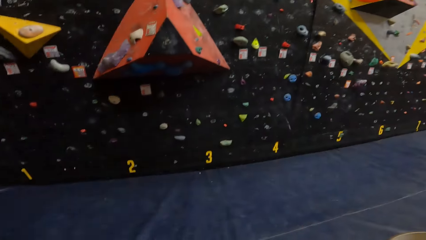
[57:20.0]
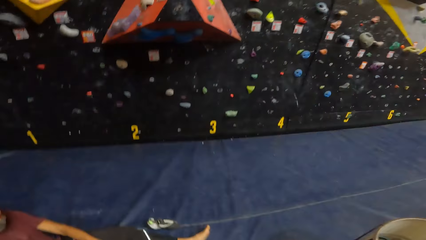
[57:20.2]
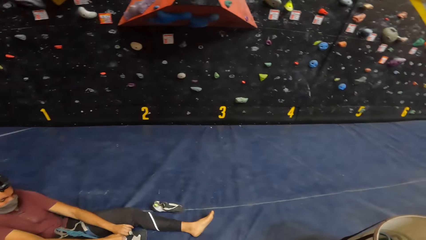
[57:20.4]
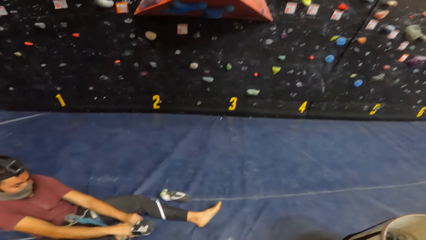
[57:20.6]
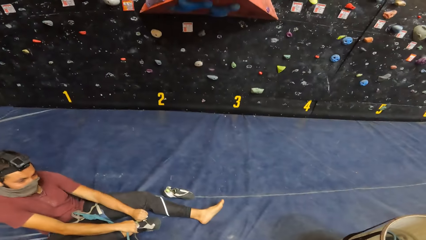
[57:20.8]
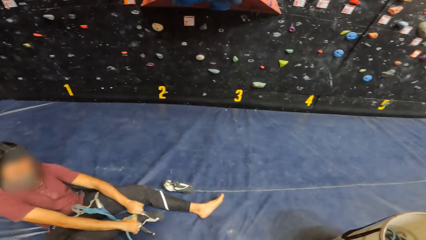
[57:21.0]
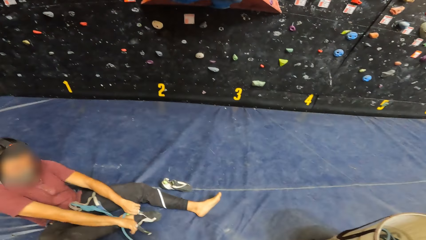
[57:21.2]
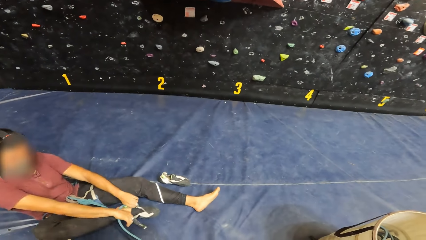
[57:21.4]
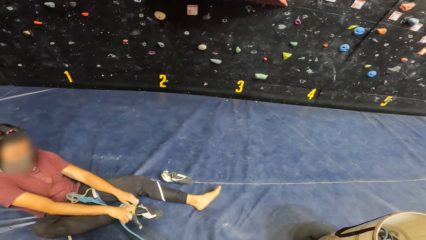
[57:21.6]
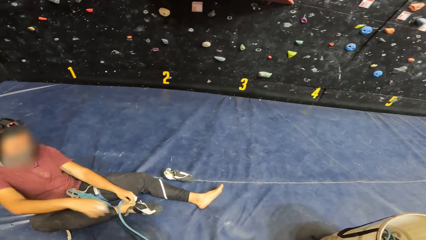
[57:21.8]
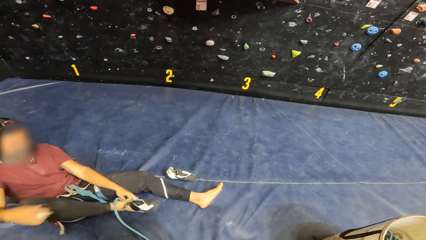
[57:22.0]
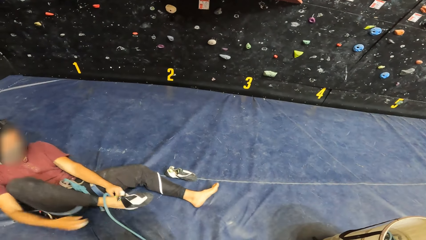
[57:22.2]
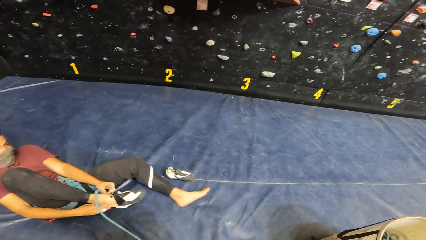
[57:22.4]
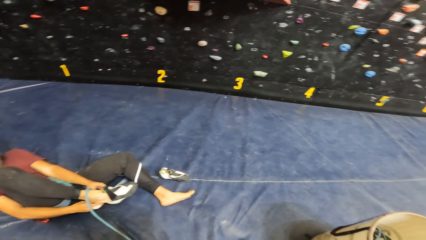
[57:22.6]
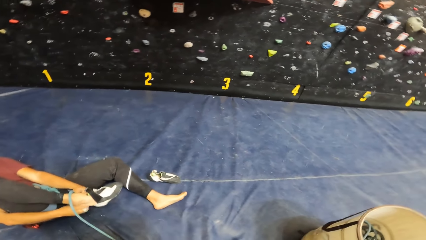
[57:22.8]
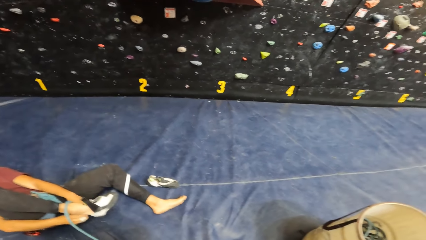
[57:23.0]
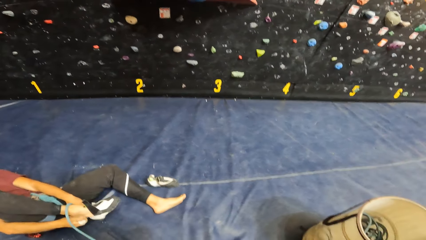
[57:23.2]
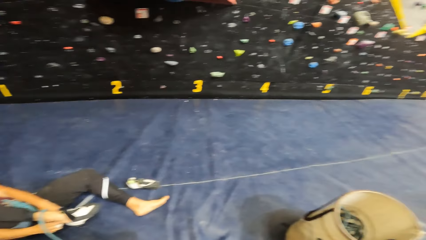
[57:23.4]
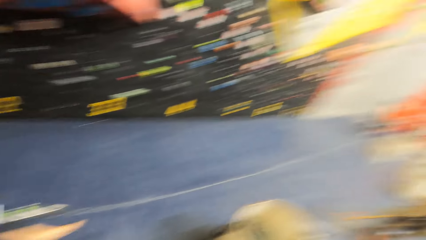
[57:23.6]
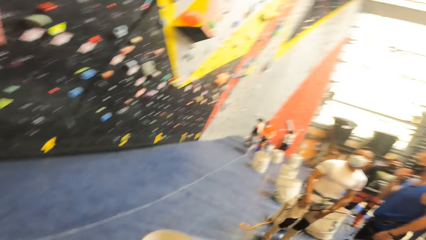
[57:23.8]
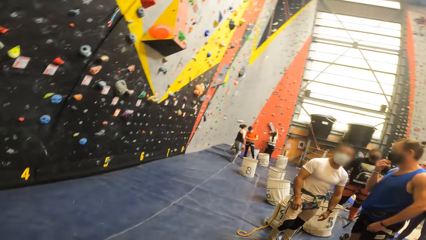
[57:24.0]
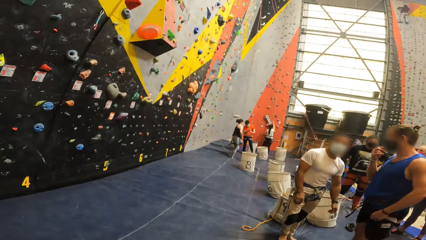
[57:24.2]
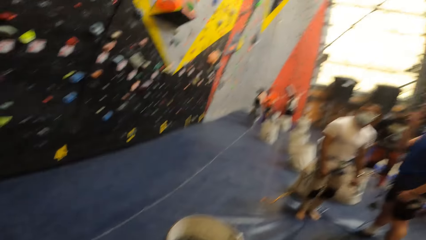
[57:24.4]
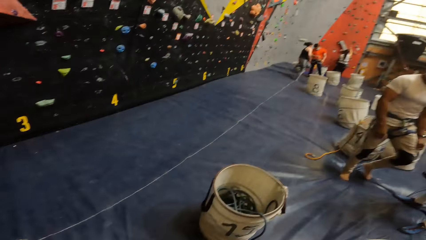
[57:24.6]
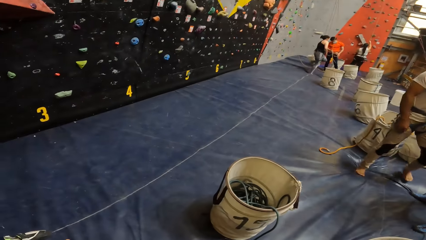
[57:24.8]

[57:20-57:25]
The camera wearer looks around.

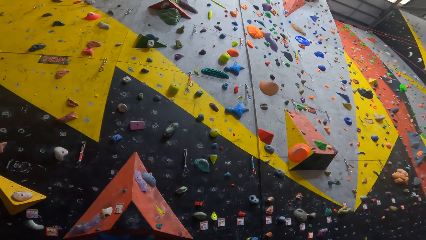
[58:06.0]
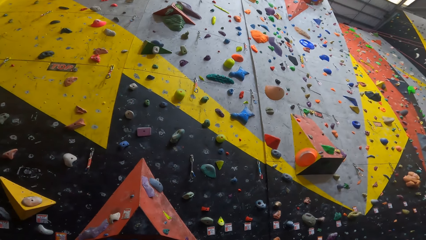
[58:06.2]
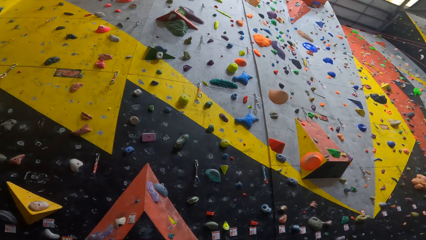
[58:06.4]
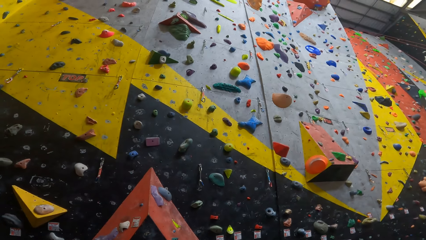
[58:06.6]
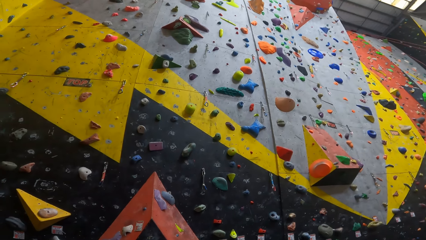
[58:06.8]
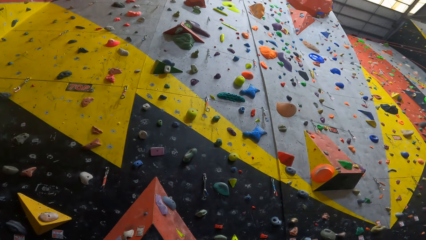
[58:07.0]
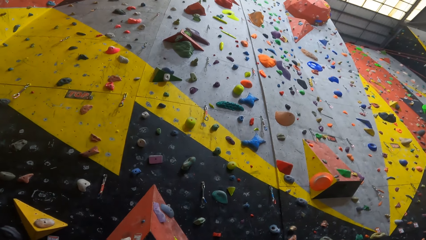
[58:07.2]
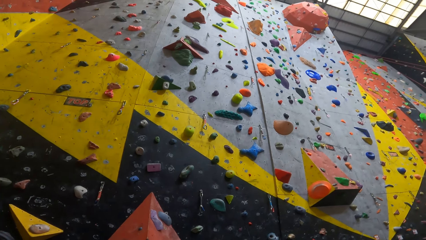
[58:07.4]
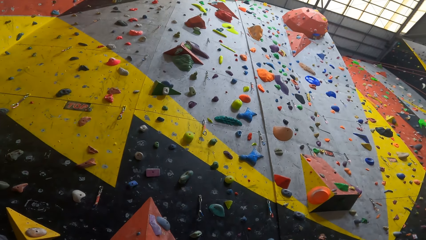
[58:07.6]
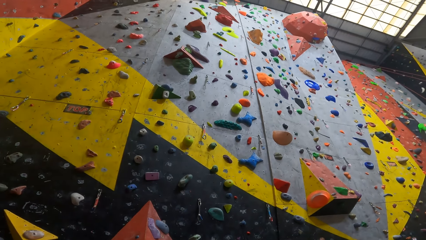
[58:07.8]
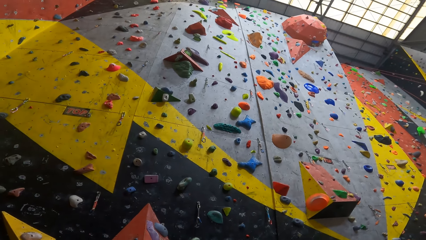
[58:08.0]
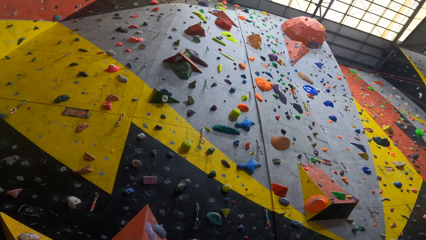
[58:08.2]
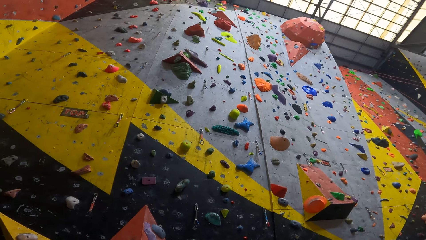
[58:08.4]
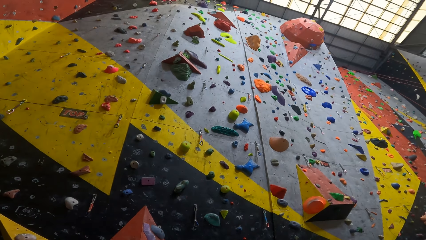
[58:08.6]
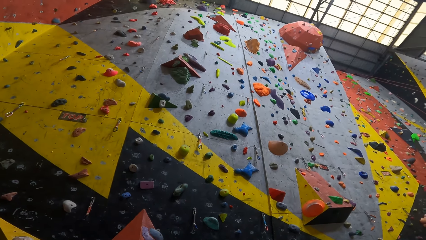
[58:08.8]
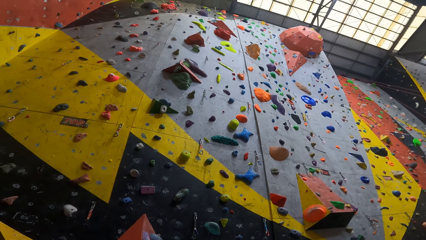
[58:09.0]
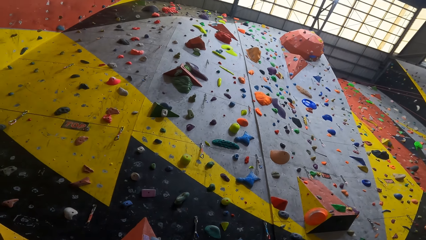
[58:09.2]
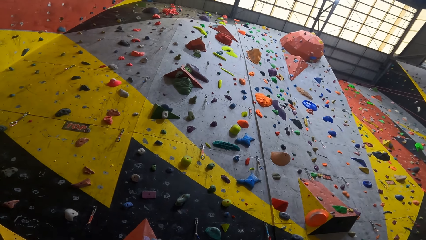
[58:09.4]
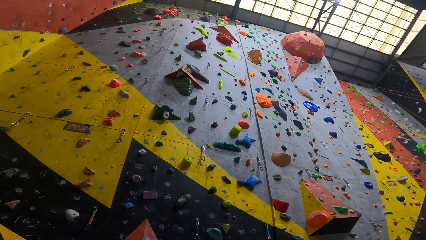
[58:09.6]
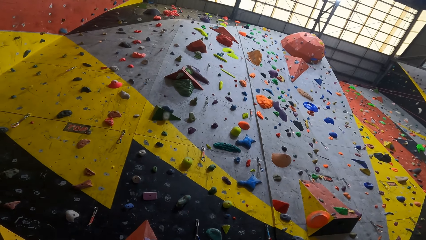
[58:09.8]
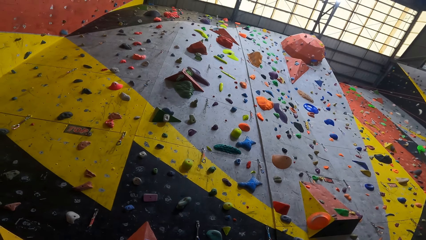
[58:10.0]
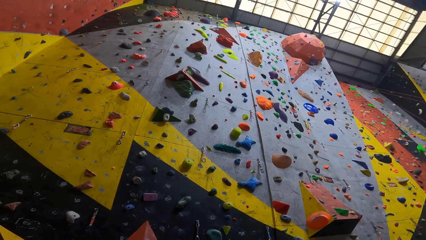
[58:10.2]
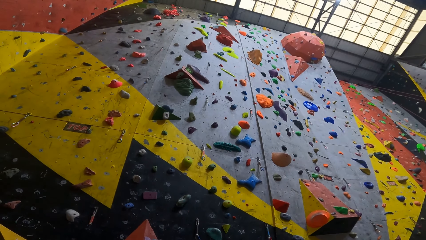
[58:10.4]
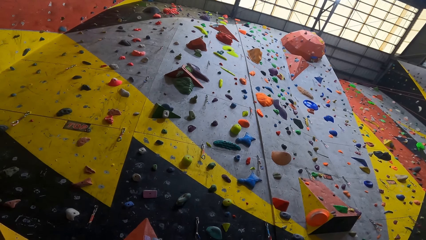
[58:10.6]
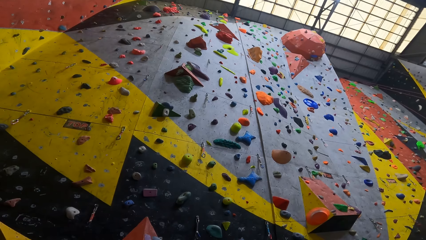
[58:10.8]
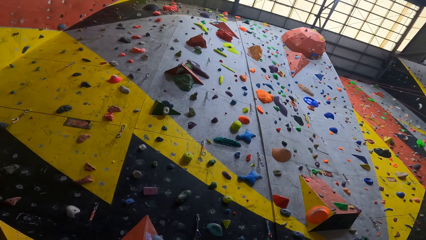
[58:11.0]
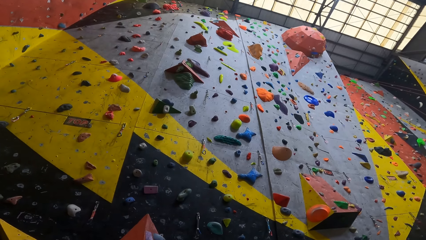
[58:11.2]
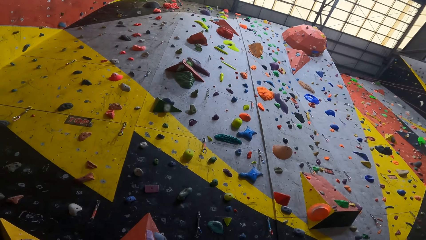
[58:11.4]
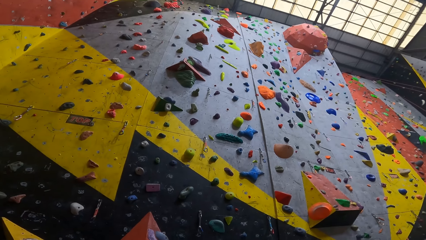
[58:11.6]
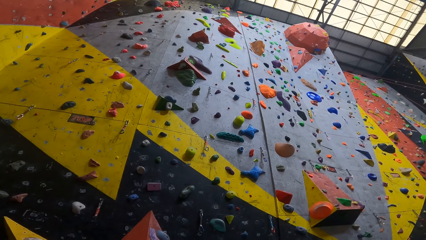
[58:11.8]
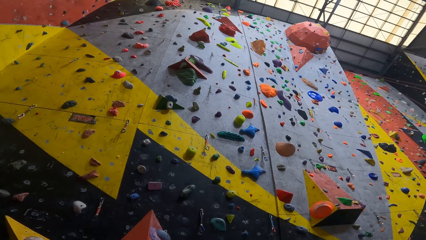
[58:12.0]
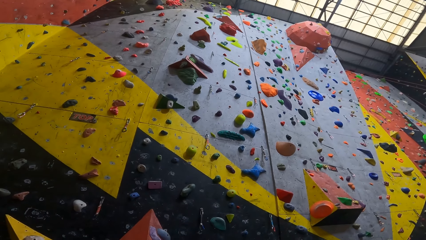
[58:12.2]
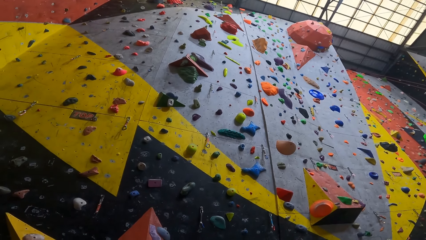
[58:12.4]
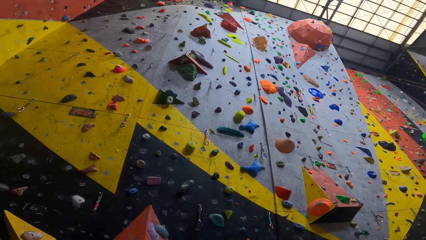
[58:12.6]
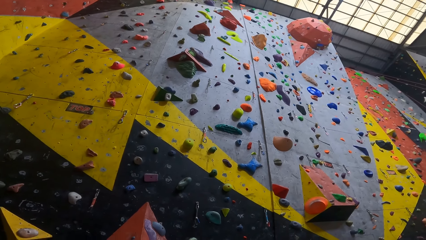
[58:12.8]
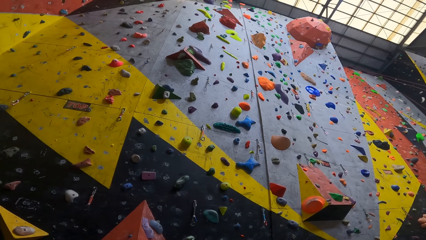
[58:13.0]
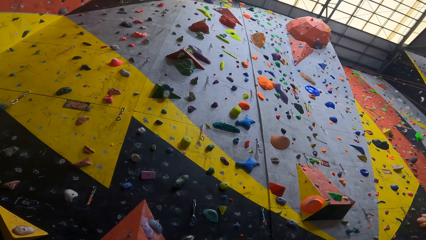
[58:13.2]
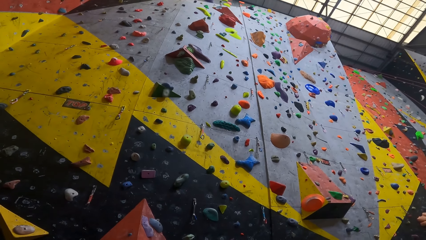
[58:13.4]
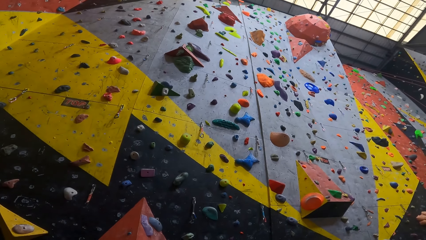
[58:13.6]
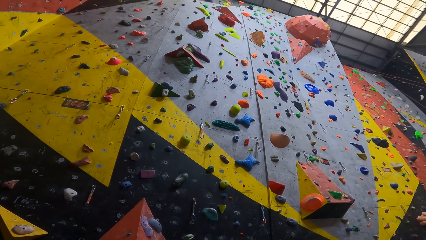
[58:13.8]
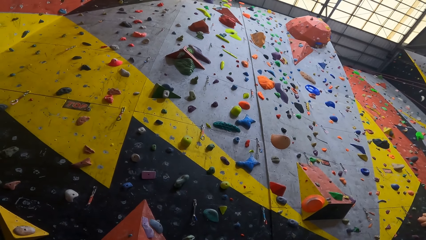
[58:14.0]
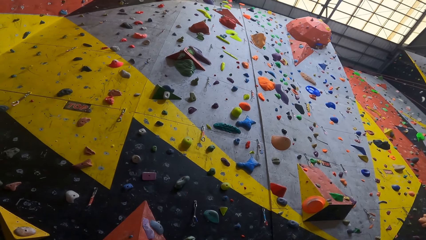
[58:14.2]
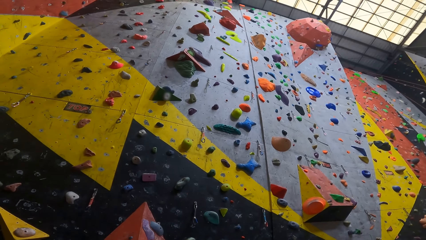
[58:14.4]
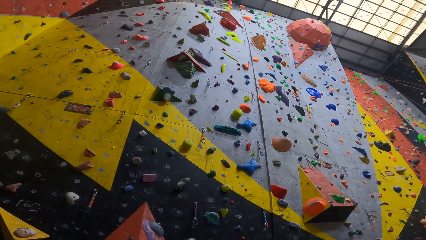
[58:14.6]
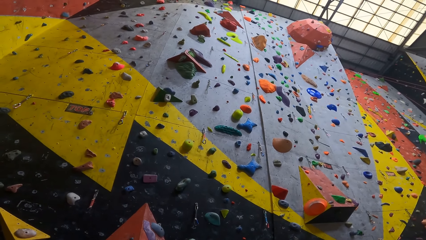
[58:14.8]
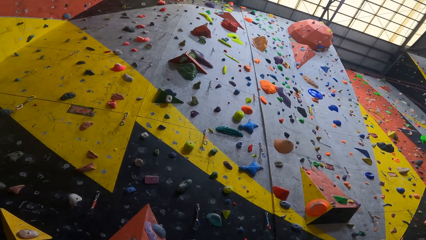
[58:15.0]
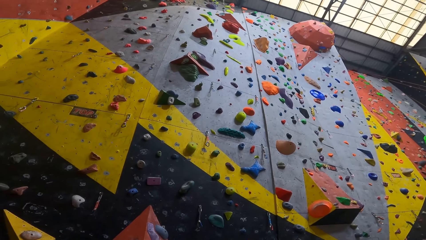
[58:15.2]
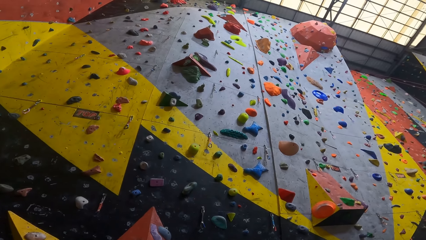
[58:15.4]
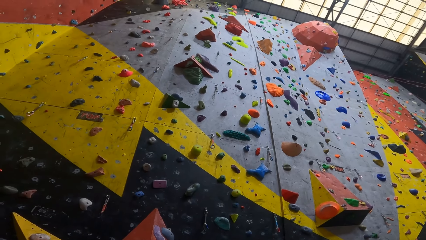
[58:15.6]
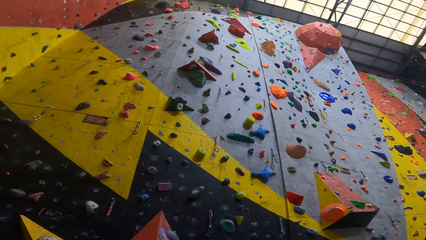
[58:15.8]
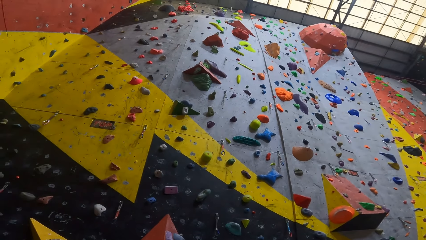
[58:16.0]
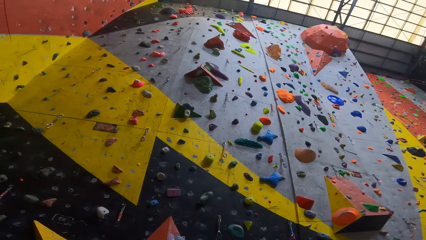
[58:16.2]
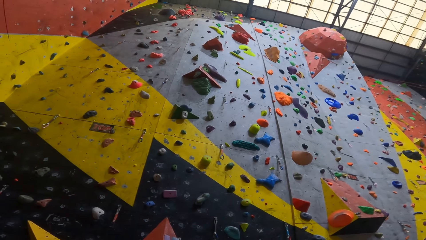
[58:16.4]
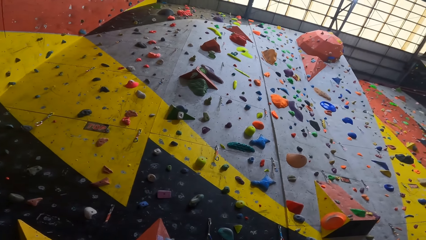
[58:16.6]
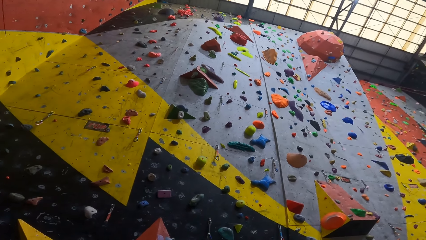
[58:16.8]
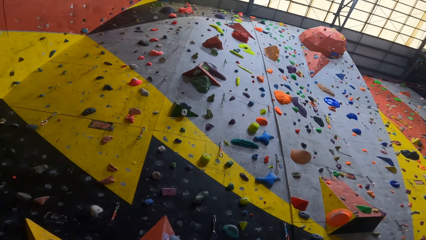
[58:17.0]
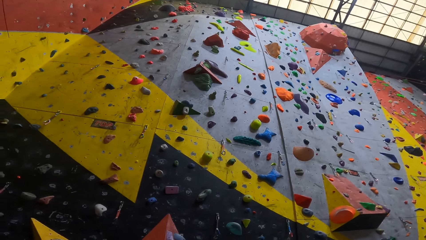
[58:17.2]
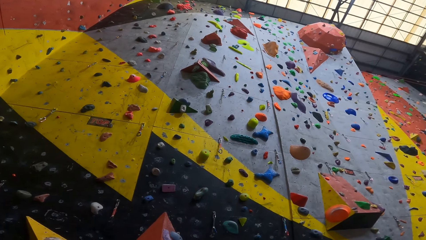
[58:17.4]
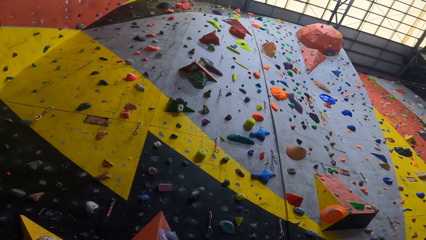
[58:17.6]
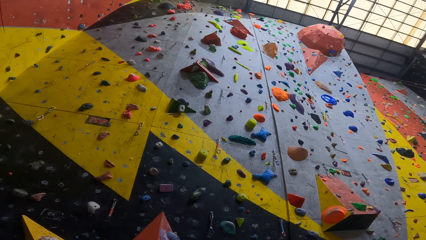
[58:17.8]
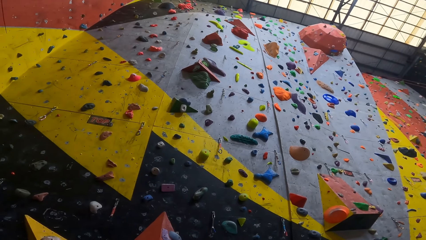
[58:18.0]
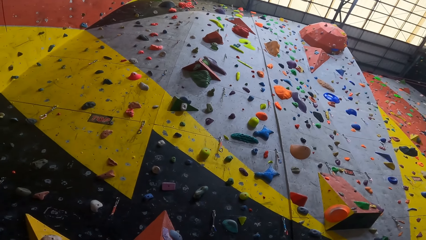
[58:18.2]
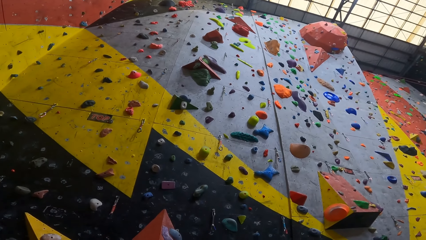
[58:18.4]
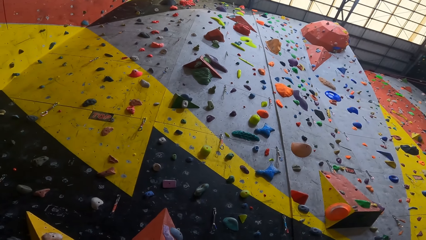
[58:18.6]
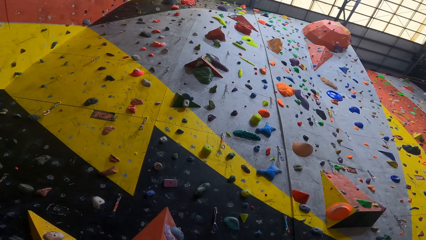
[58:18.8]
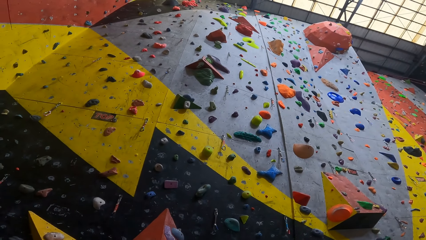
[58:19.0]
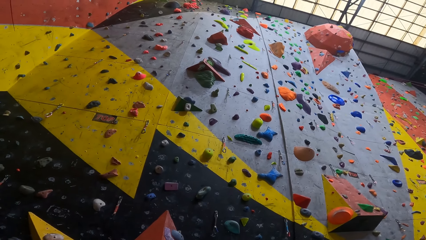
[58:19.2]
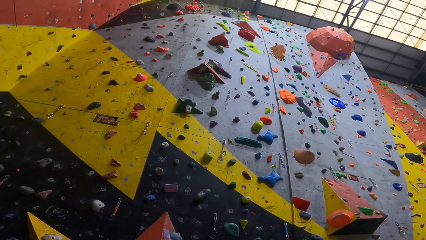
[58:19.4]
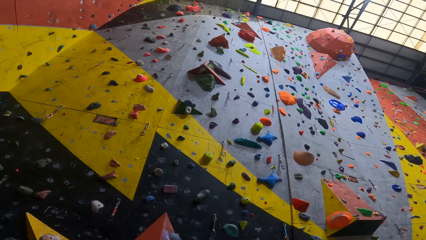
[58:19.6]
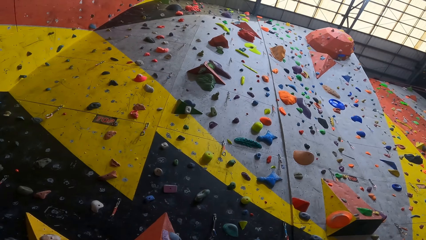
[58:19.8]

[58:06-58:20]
The camera wearer looks at the bouldering wall.
